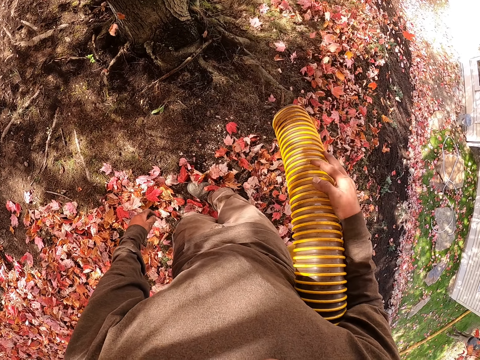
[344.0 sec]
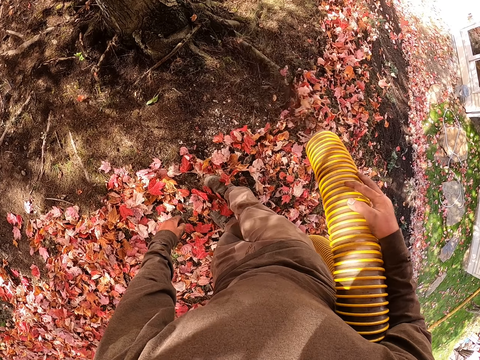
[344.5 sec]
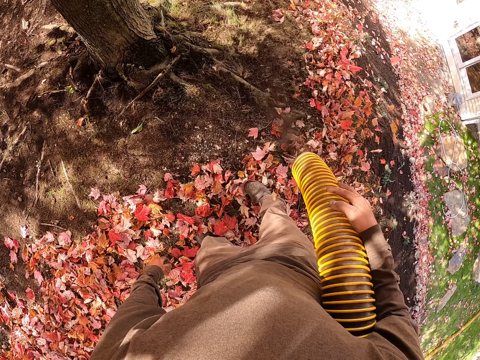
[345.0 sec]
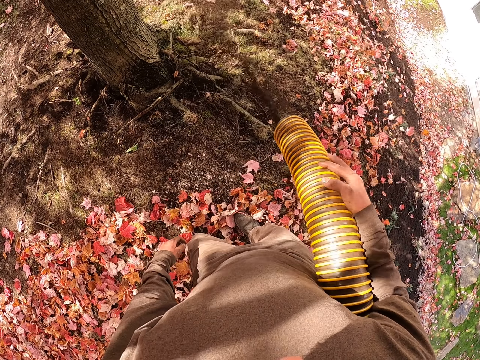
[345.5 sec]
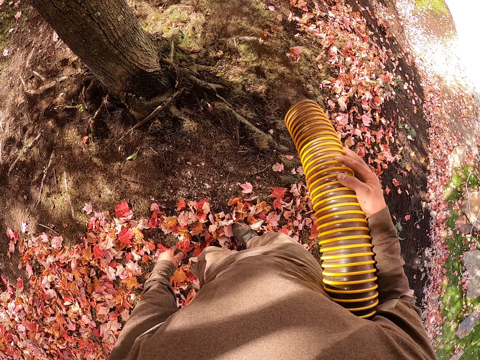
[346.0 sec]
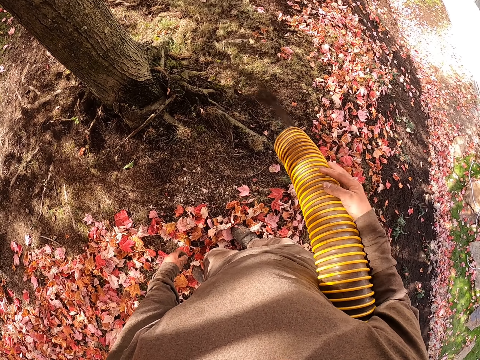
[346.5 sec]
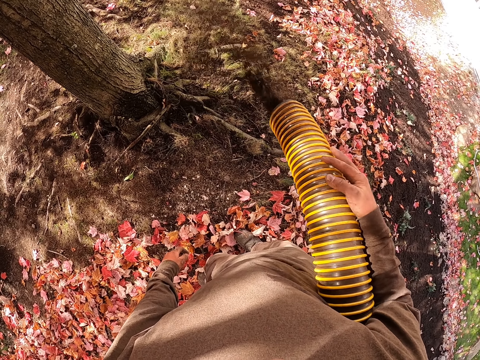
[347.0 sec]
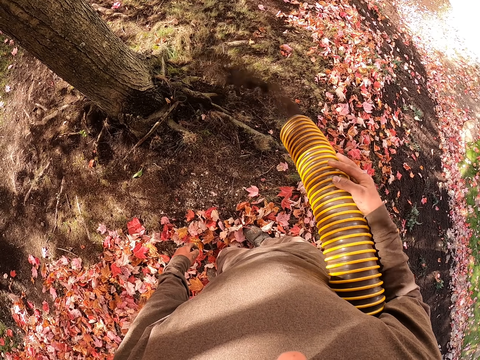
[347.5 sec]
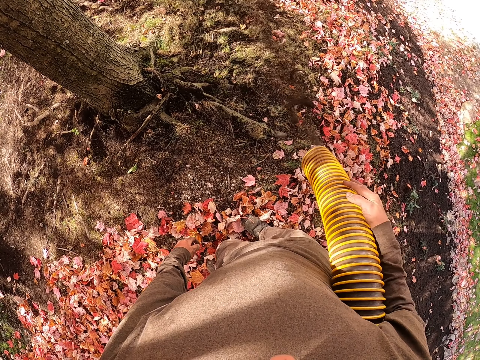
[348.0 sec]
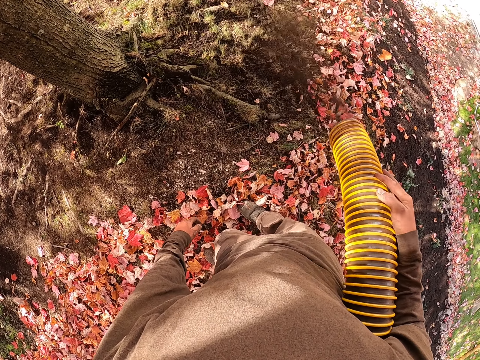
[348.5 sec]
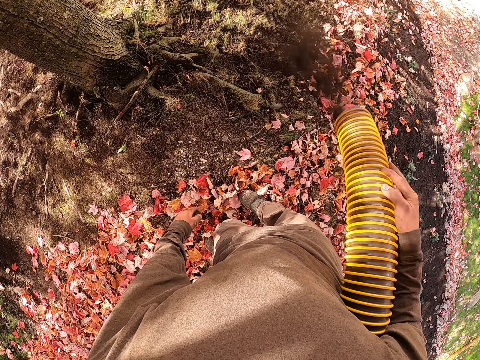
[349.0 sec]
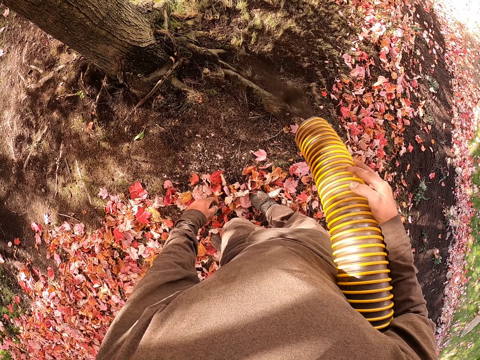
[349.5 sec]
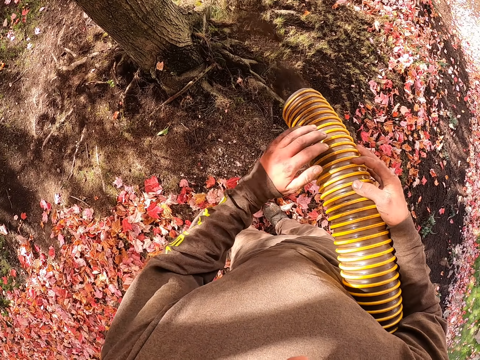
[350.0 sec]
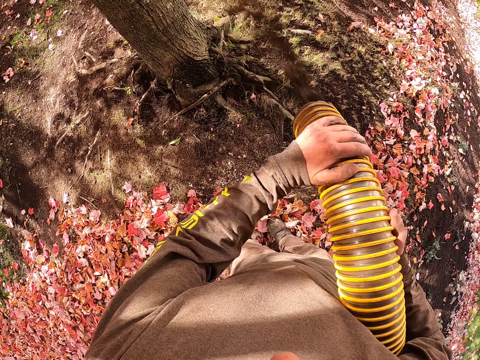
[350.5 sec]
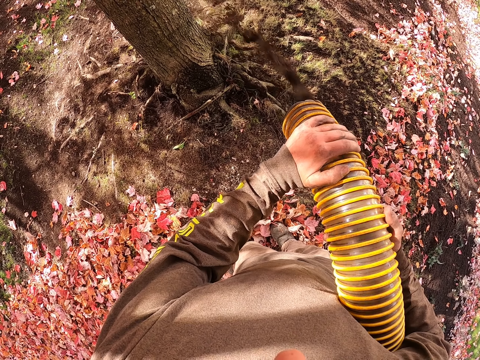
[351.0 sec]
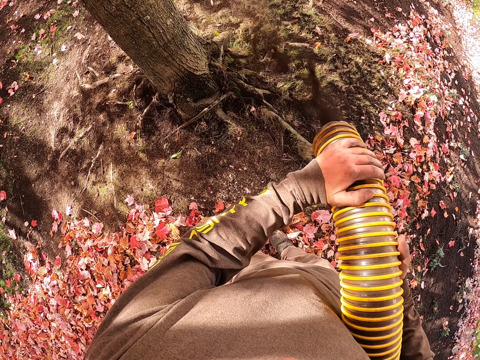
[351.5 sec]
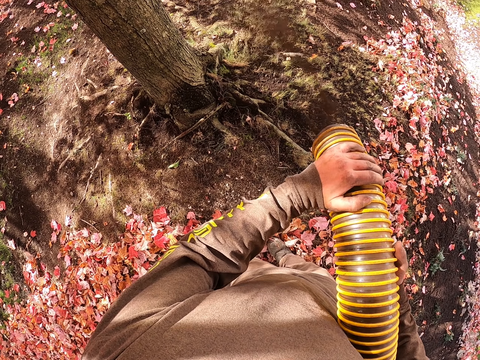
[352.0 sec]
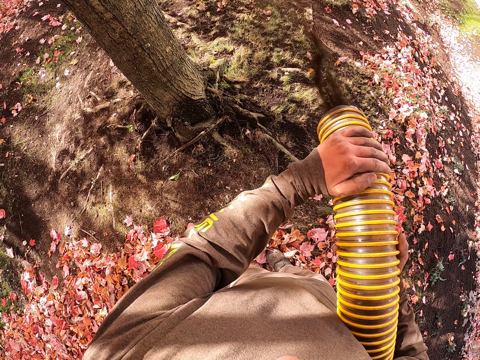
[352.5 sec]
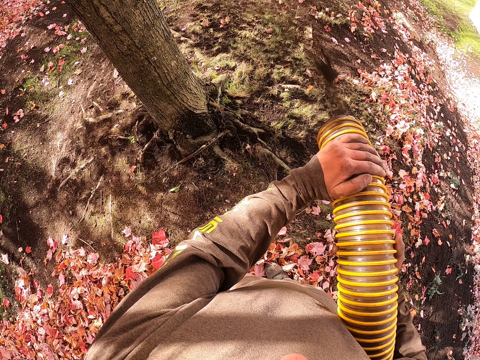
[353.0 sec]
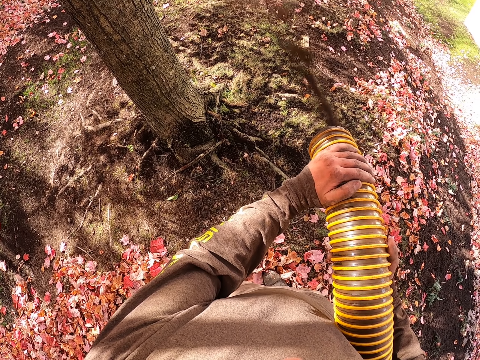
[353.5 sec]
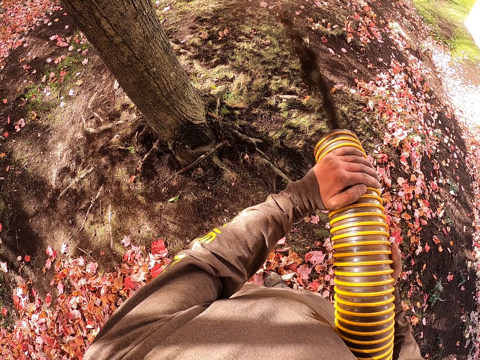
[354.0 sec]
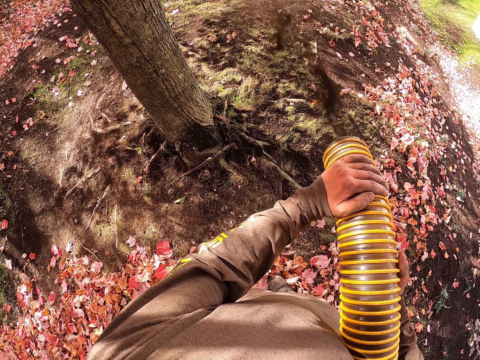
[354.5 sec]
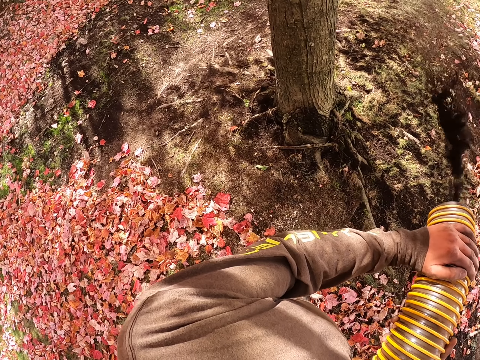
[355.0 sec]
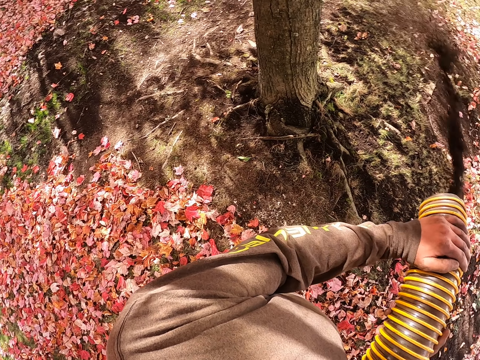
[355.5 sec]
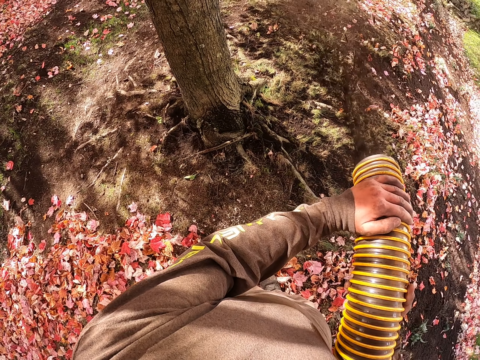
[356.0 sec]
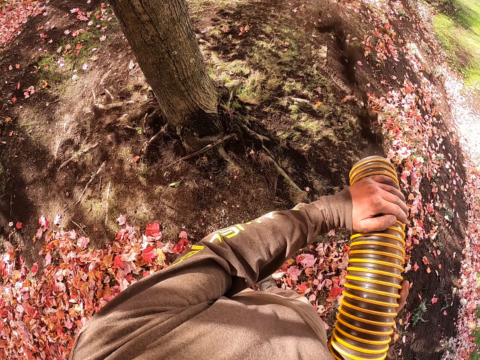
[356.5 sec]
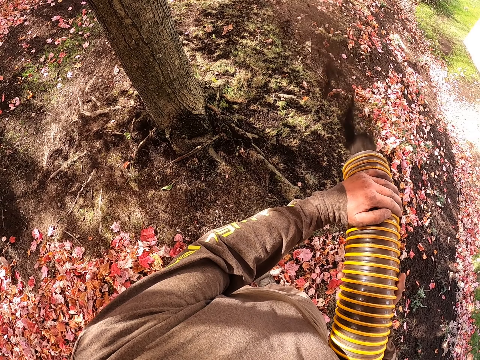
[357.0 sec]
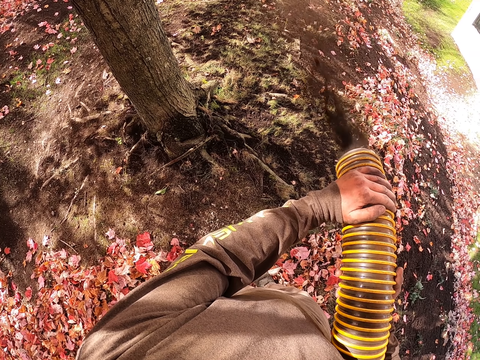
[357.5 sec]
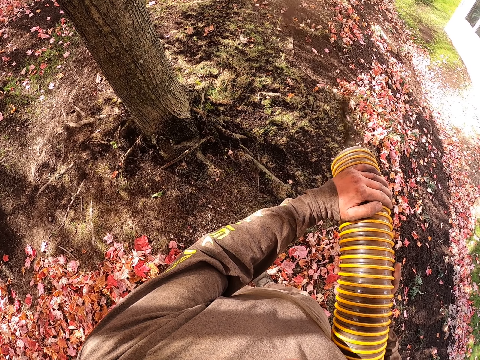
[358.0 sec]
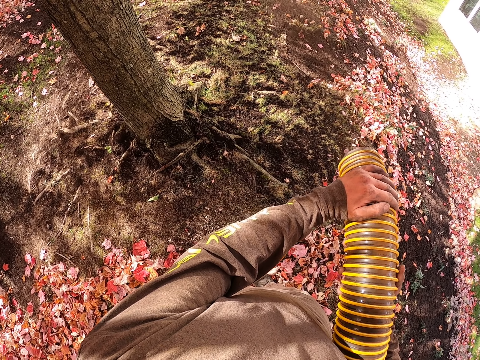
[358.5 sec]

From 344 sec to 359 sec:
The camera wearer steps forward. They hold the pipe with both hands.

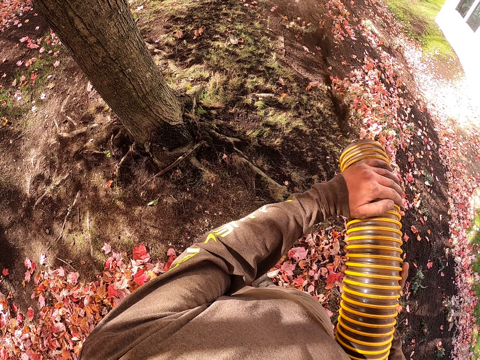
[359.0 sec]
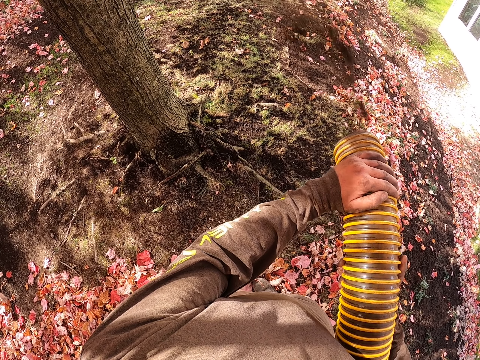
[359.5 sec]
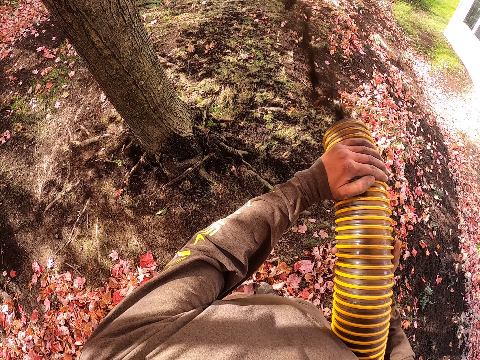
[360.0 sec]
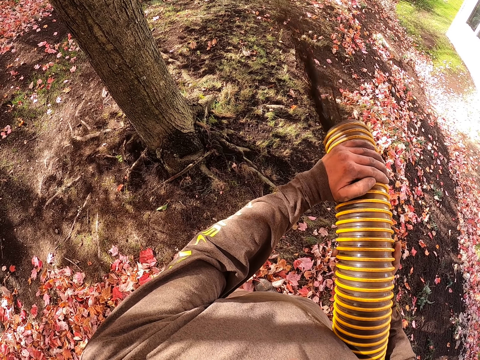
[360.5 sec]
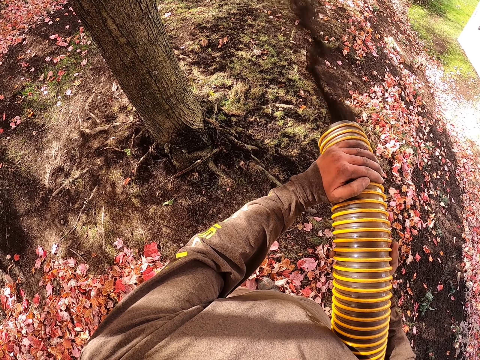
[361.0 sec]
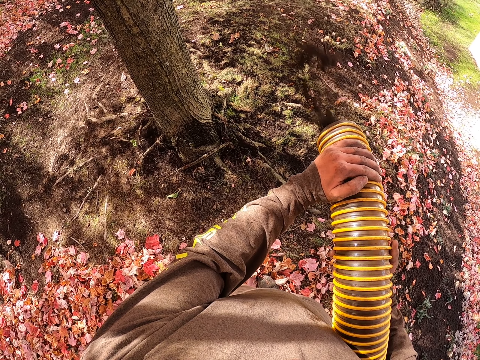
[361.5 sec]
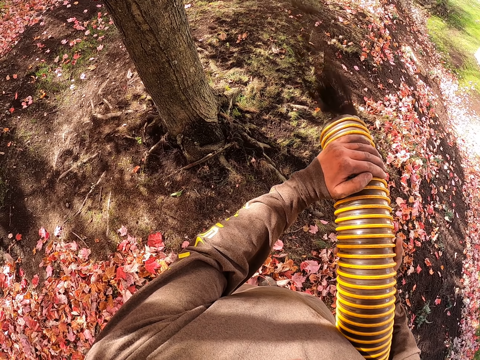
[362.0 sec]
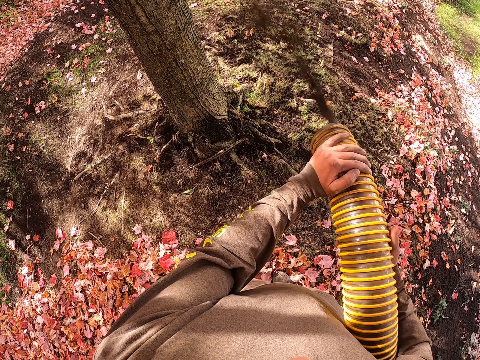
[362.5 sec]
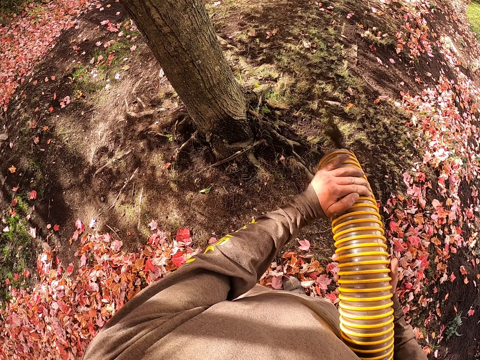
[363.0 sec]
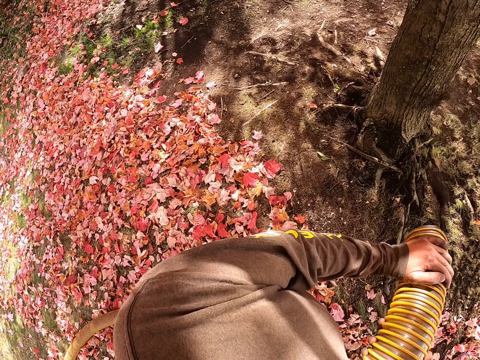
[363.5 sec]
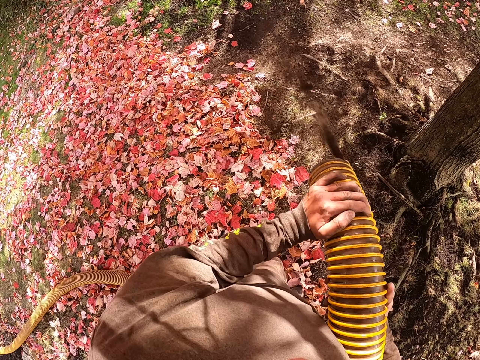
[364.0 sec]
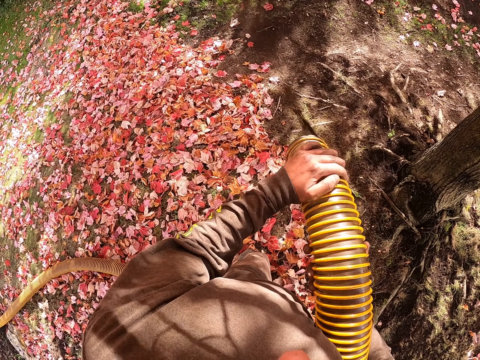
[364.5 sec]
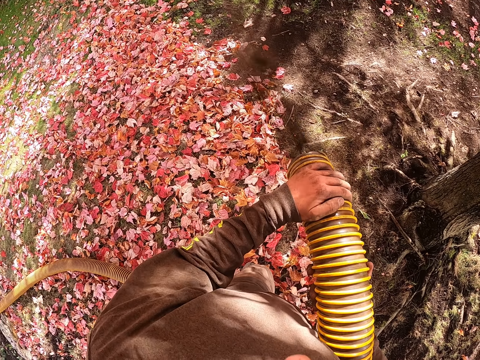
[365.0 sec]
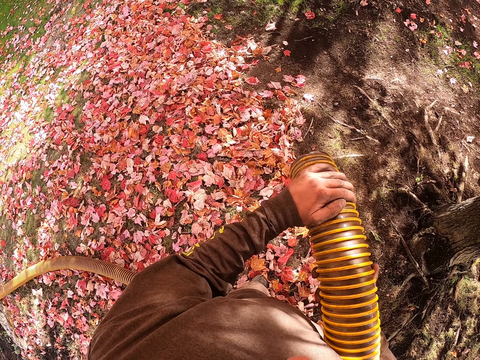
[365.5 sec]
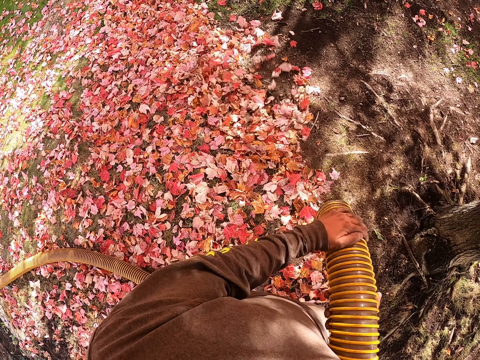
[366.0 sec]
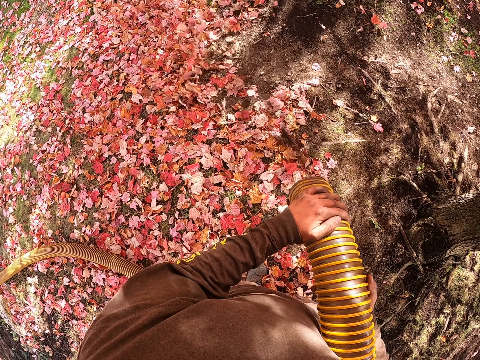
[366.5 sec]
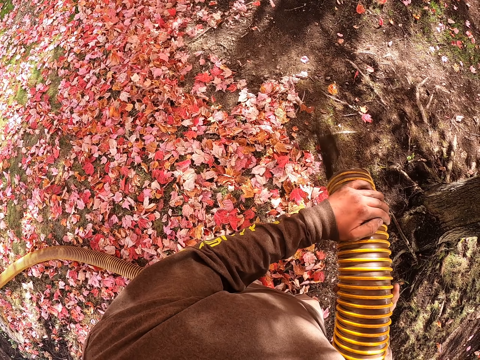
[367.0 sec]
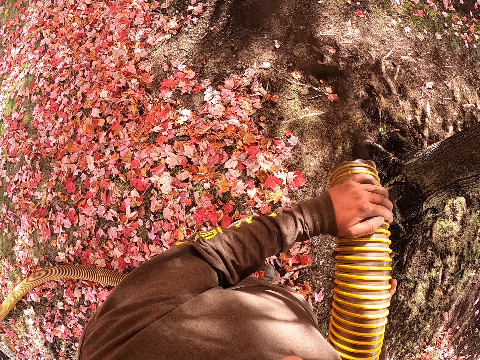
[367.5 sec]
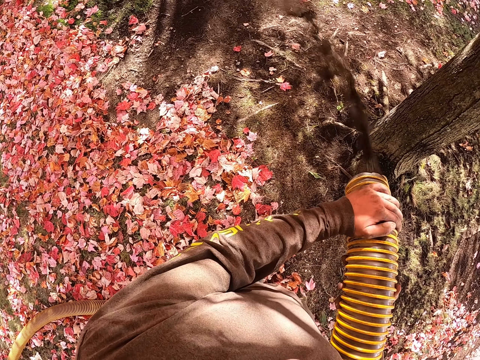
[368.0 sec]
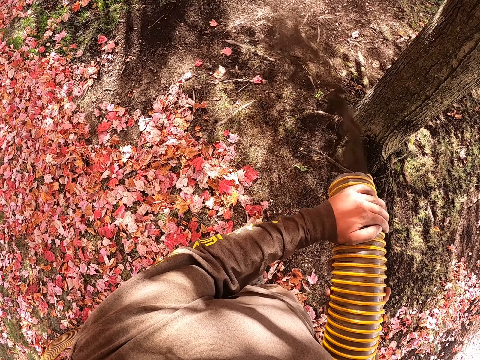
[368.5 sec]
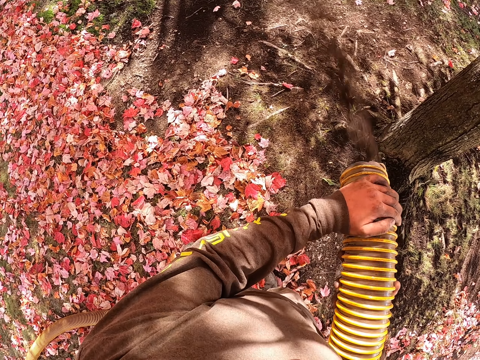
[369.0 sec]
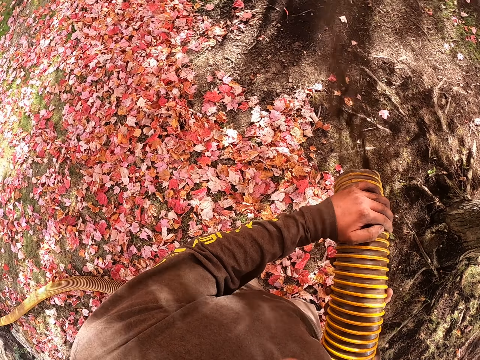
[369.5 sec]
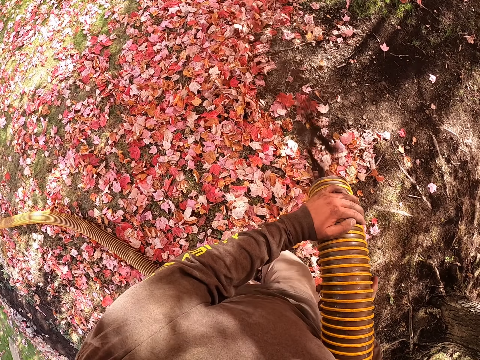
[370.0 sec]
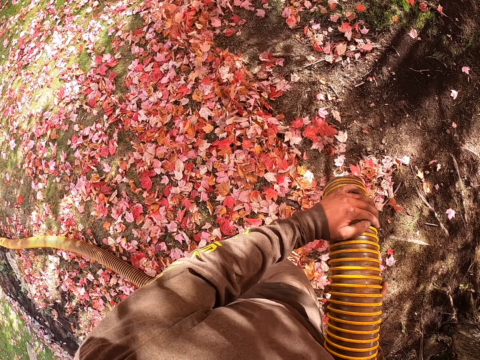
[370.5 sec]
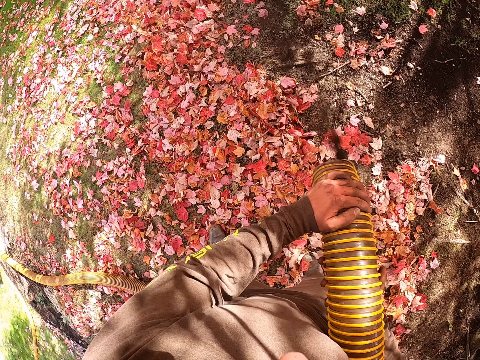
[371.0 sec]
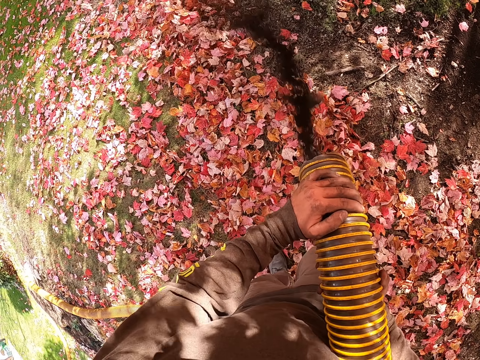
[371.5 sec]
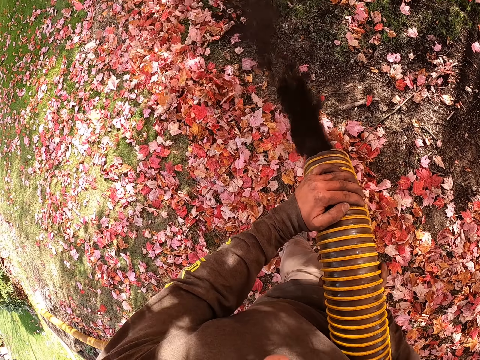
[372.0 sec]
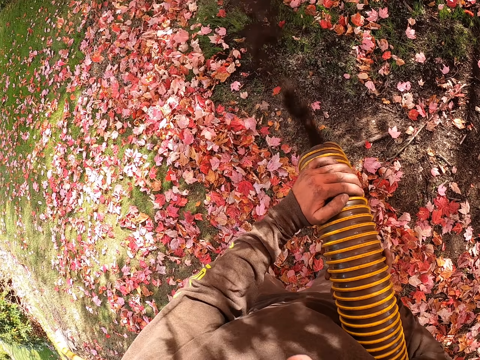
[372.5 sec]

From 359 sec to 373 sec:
The camera wearer looks around.
